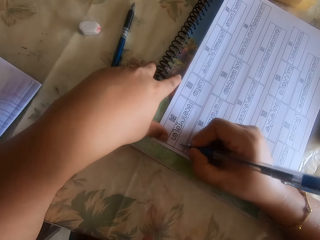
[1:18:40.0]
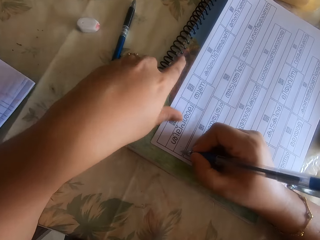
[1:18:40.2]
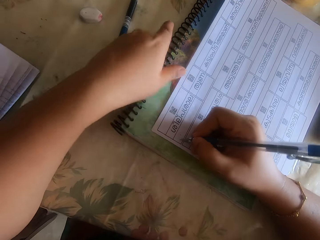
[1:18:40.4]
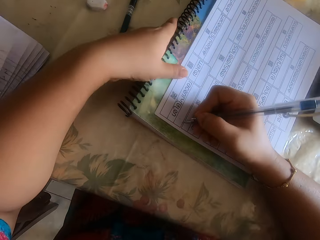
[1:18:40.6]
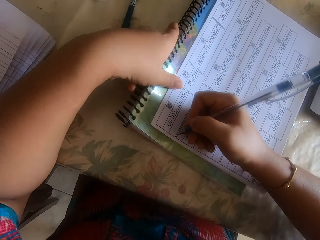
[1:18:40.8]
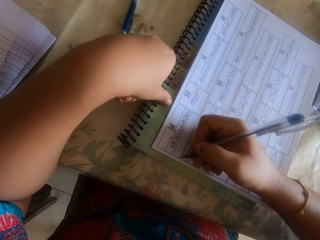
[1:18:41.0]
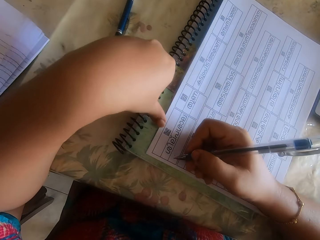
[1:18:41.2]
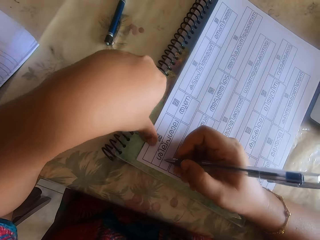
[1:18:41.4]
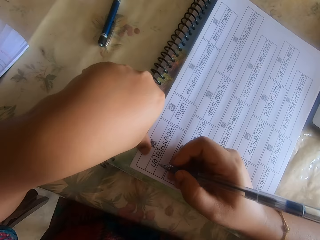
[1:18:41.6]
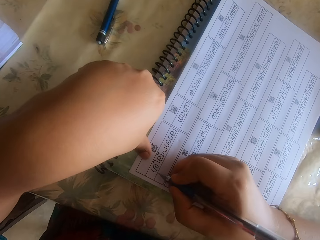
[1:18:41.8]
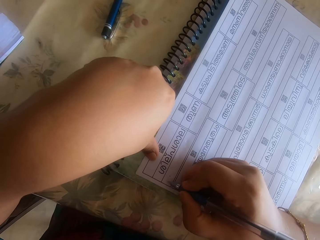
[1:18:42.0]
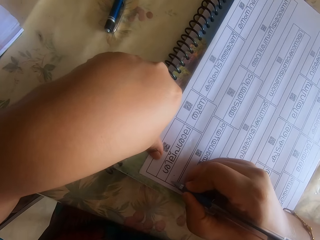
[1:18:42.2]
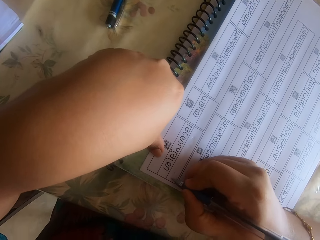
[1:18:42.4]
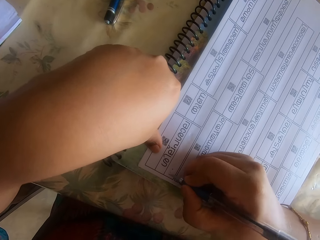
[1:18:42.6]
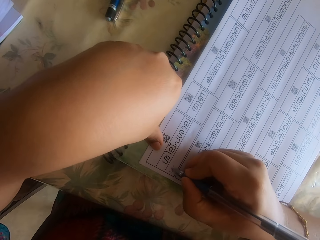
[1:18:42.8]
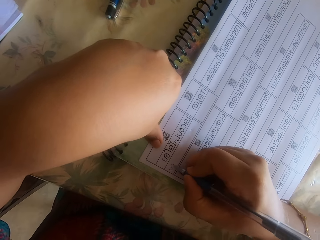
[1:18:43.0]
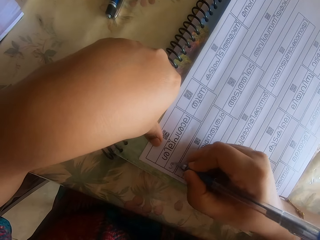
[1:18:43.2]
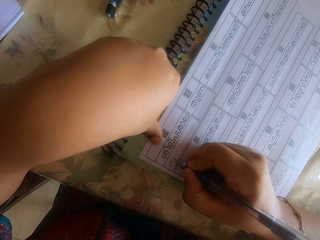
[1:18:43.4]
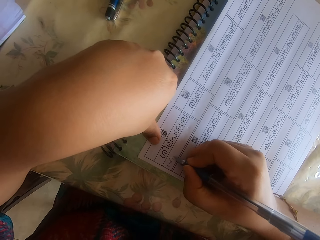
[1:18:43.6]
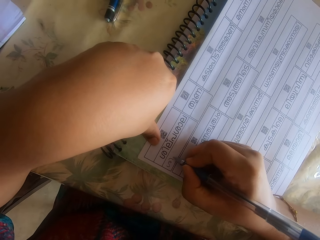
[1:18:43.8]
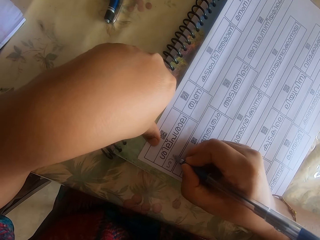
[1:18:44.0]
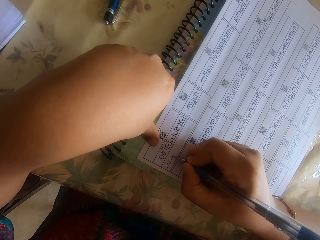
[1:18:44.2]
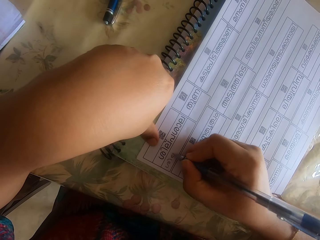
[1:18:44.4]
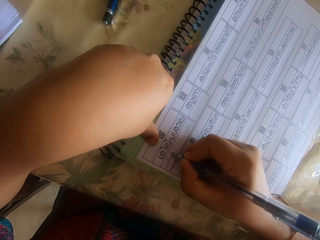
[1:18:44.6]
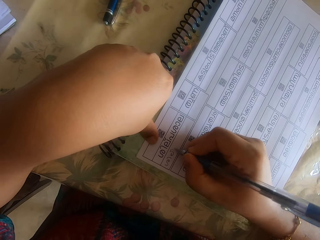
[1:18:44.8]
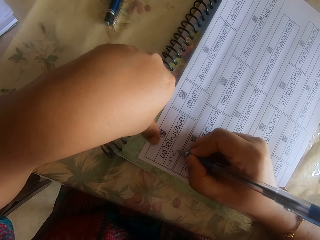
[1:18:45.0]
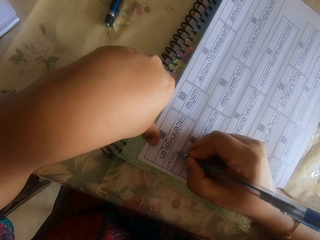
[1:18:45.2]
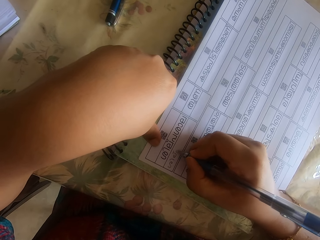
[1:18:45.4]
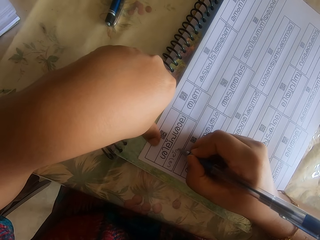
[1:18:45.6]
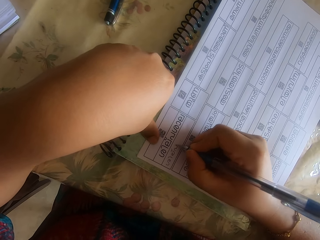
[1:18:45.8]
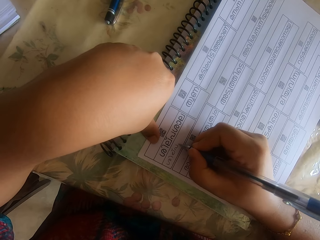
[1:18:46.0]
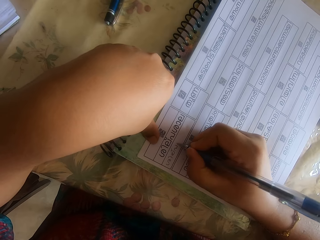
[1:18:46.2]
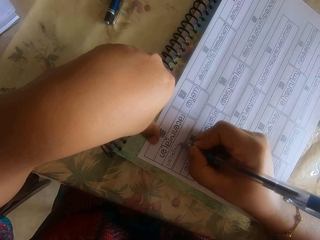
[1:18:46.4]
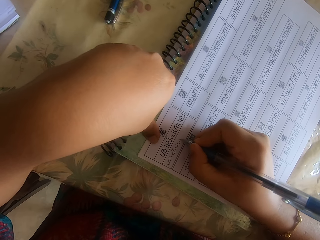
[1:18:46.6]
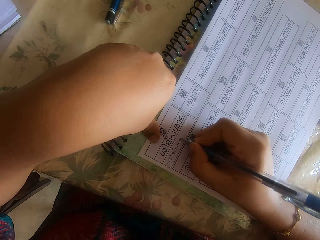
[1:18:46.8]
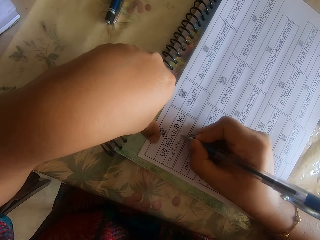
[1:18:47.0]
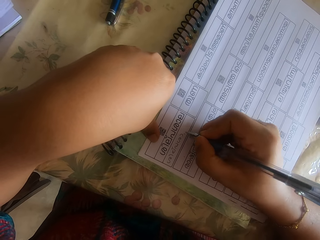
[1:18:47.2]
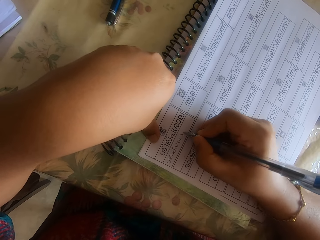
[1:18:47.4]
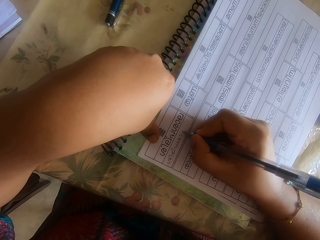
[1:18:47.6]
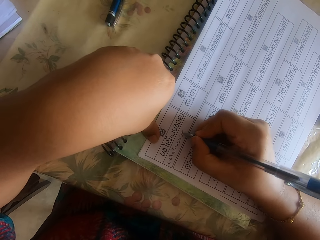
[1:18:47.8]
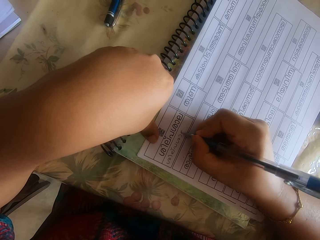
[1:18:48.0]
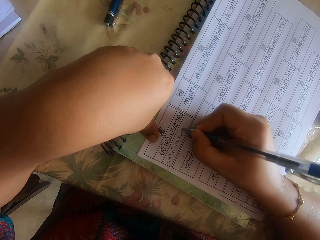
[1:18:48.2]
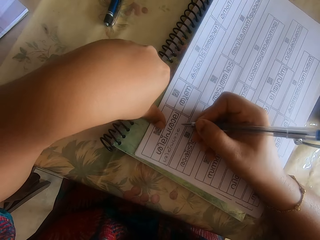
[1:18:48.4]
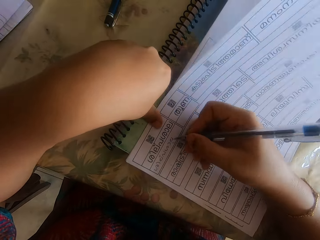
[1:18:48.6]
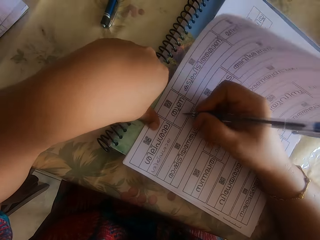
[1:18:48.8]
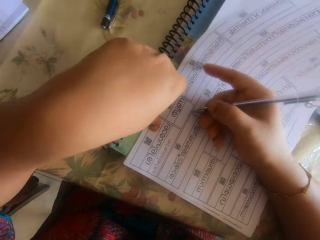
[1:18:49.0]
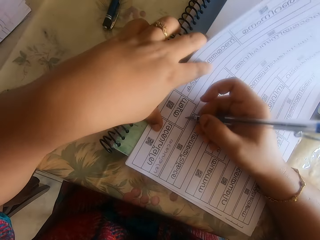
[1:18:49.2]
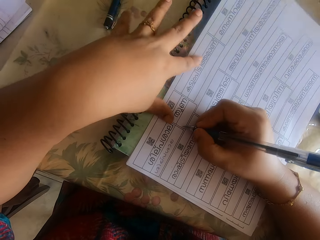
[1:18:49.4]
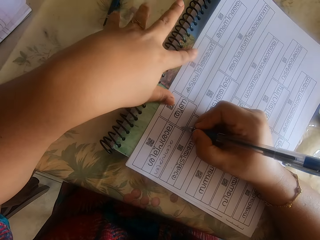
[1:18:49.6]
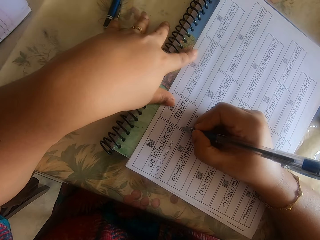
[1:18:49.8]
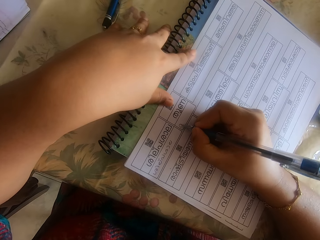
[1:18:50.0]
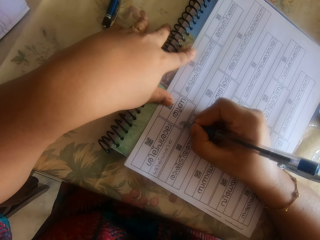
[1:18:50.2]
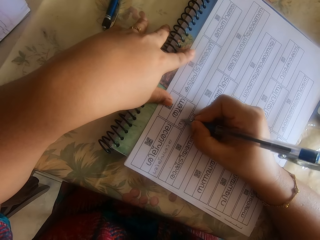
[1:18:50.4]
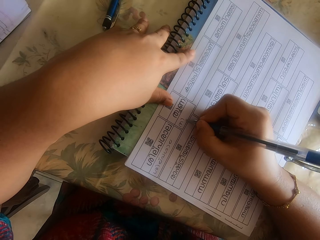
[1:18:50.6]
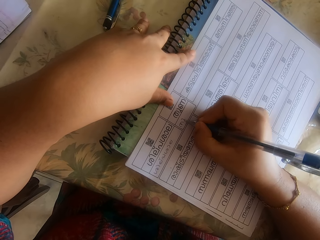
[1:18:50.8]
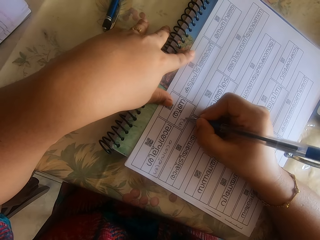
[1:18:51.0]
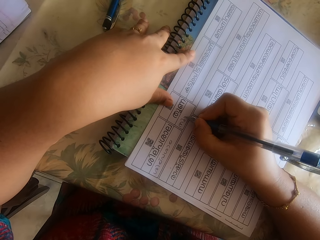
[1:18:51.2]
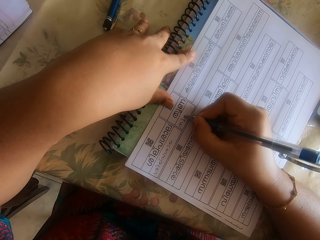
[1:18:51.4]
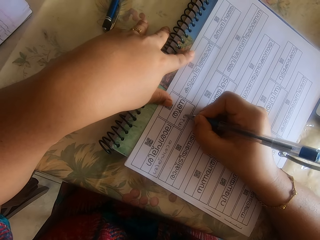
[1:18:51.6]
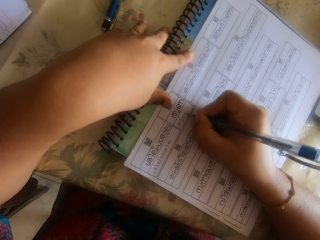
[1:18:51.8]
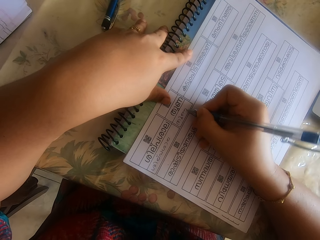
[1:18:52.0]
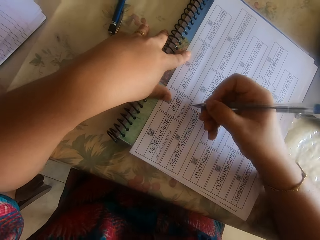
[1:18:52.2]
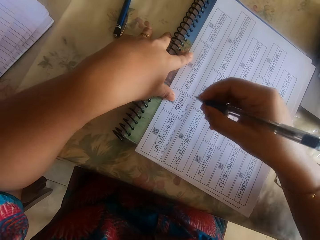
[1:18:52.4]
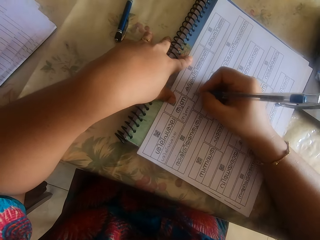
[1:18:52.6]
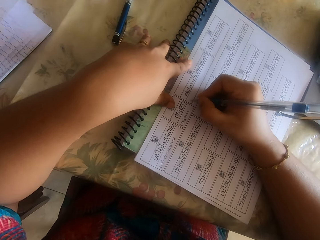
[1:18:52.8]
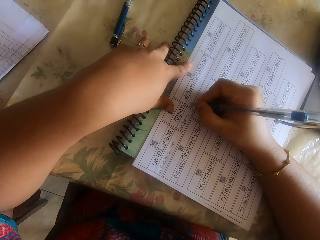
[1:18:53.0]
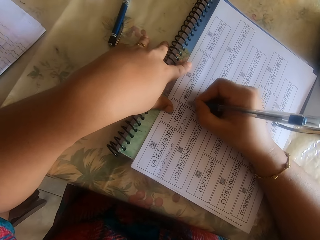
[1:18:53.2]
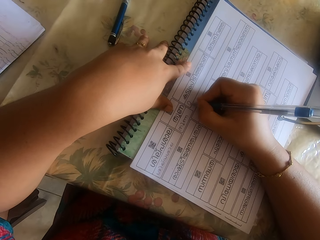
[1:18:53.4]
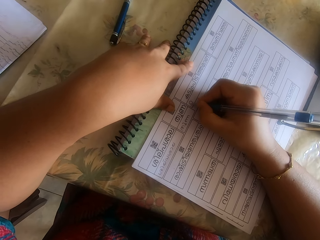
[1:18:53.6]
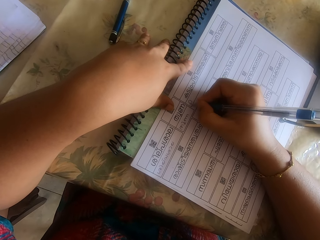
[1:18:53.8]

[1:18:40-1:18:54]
The camera wearer moves the pile of papers and the book on the table with her left hand. She writes on a paper on the book with the pen in her right hand. She moves the pile of papers on the book with her right hand. She places her left hand on the pile of papers on the book. She writes on the paper on the book with the pen in her right hand.

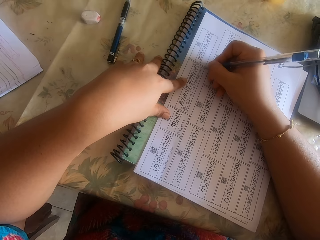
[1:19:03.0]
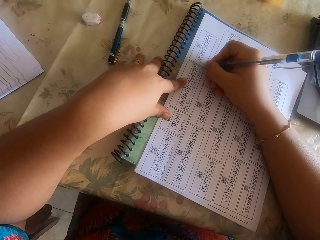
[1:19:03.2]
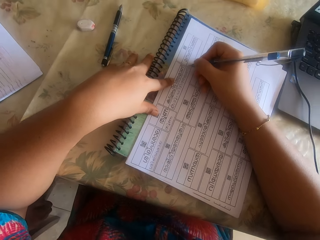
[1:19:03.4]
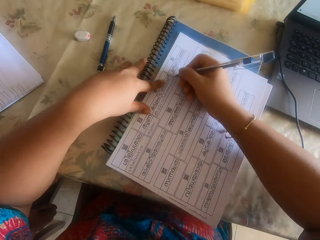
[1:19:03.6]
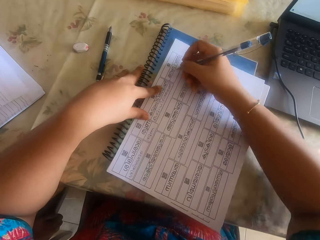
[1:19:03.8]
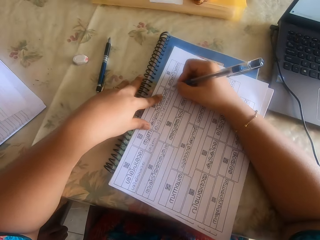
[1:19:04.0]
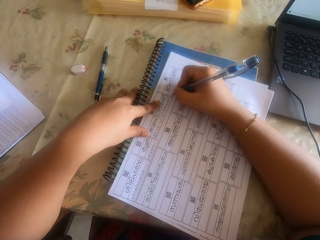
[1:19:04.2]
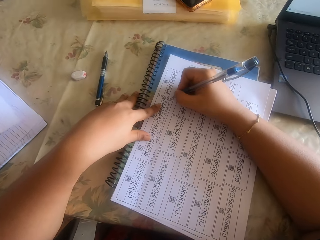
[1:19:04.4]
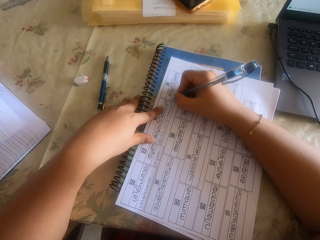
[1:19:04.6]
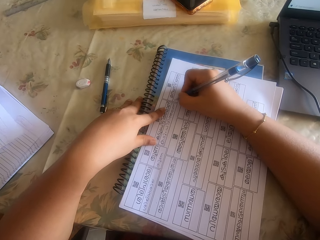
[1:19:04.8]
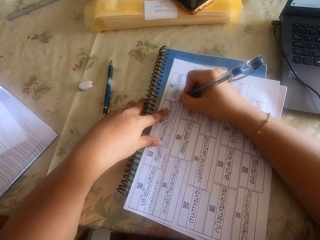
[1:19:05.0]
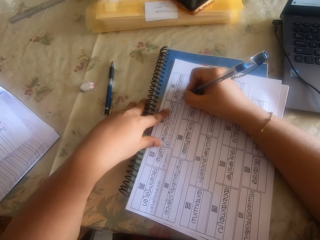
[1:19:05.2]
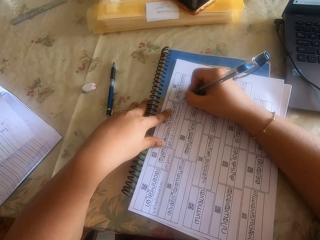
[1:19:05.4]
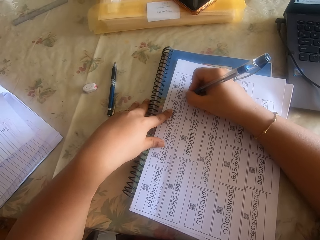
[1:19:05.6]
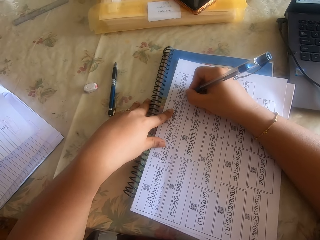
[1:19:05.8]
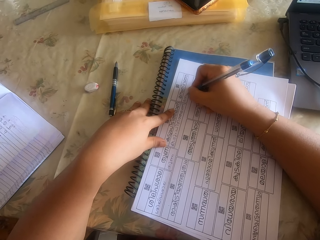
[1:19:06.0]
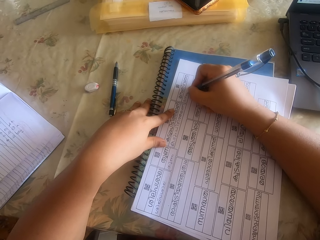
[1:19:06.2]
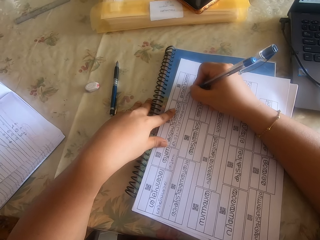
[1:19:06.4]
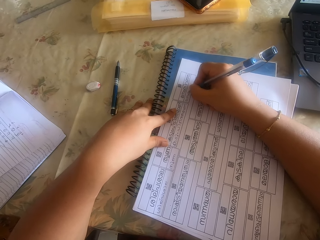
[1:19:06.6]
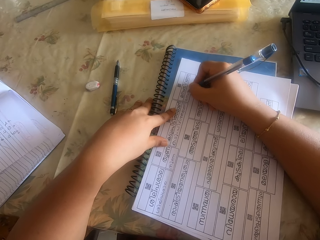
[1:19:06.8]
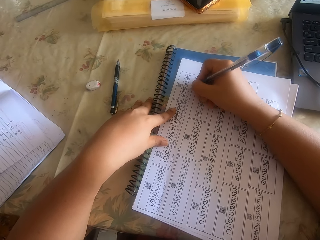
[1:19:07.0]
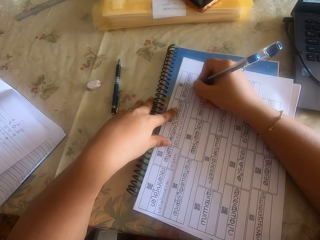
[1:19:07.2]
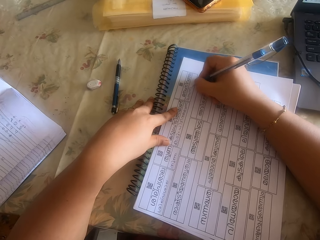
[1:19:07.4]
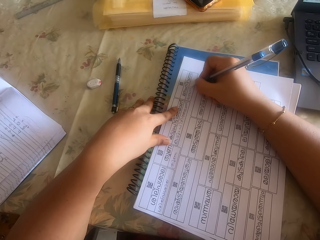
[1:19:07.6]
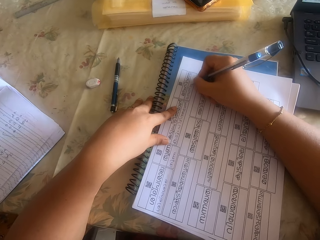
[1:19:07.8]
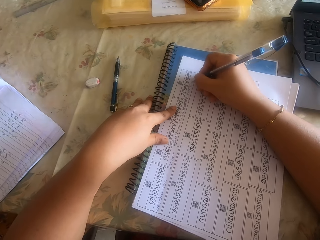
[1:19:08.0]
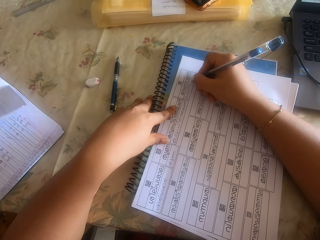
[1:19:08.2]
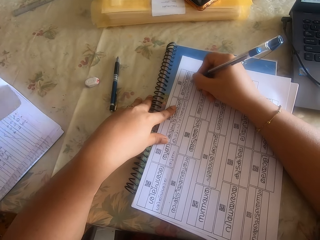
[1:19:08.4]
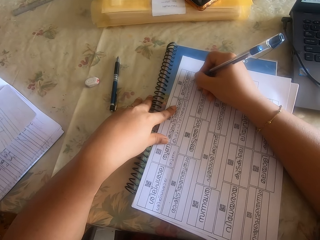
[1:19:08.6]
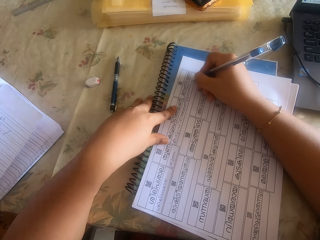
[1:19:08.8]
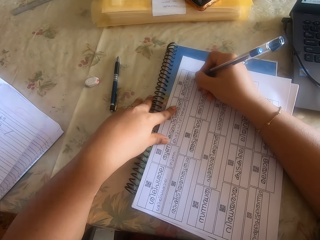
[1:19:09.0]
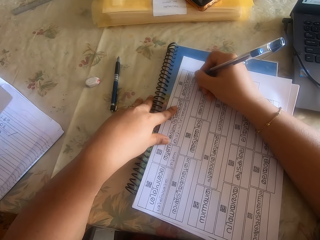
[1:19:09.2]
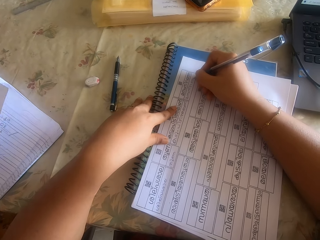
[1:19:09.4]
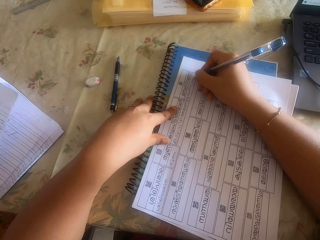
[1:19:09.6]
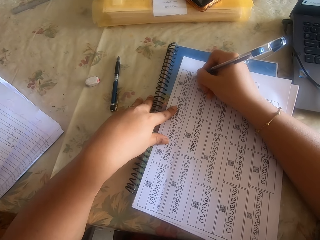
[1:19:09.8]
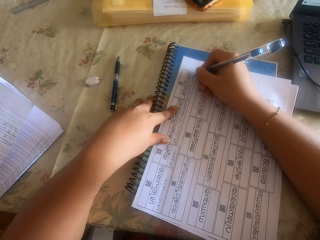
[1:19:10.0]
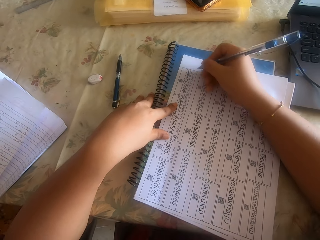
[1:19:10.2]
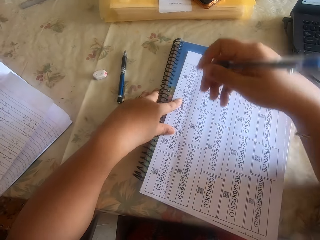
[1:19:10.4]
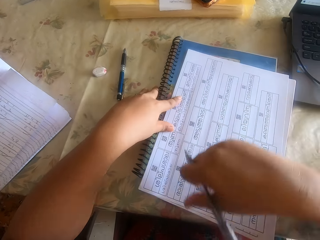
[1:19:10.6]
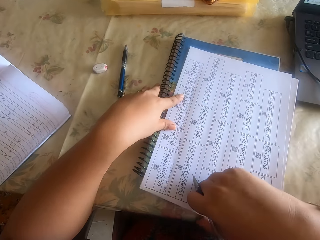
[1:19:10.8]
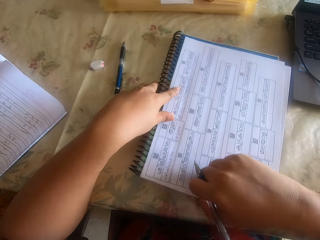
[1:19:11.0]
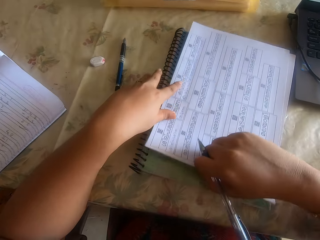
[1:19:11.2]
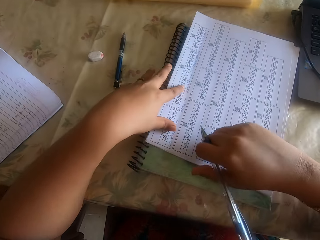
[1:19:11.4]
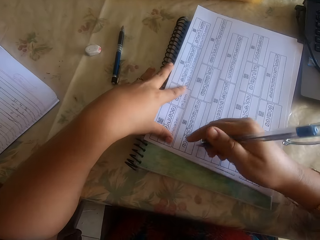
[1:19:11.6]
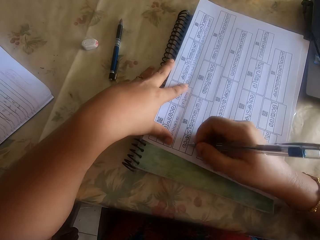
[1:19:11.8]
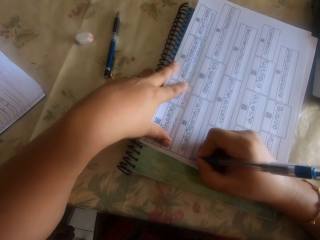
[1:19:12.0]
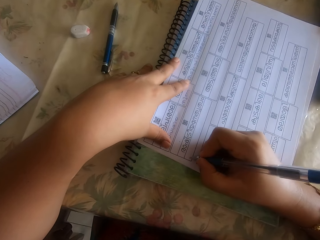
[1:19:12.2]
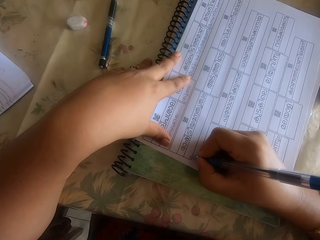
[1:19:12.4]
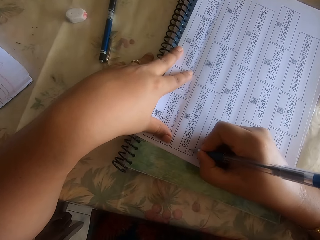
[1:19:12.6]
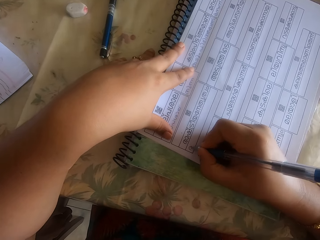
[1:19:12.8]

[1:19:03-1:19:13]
The camera wearer moves the pile of papers on the book with her right hand. She writes on the paper on the book with the pen in her right hand. A person speaks. The camera wearer moves the pile of papers on the book with her right hand. She writes on the paper on the book with the pen in her right hand.
